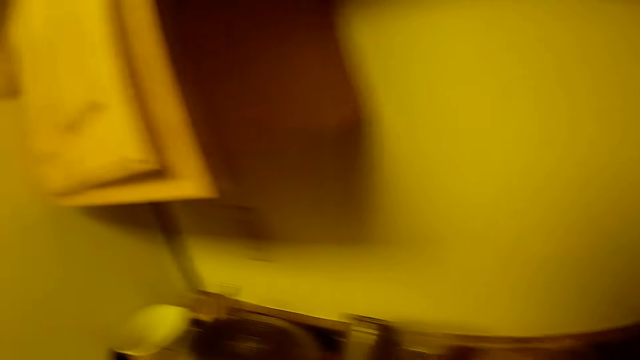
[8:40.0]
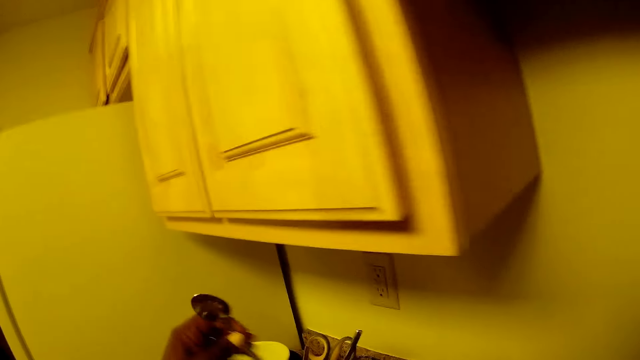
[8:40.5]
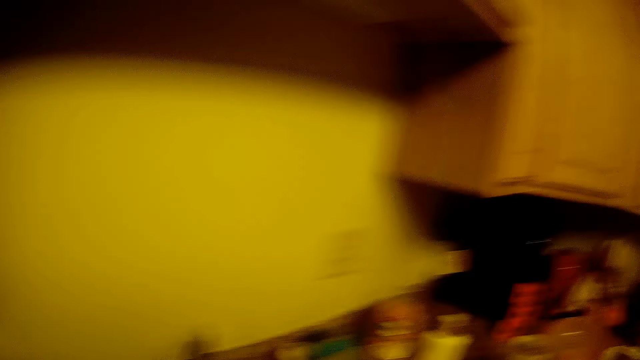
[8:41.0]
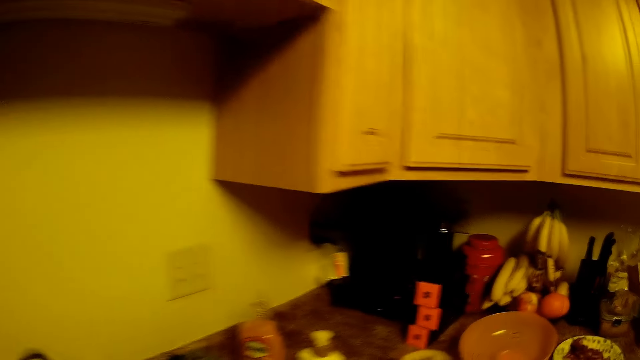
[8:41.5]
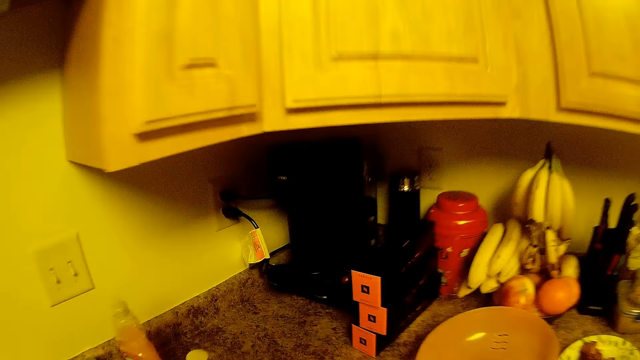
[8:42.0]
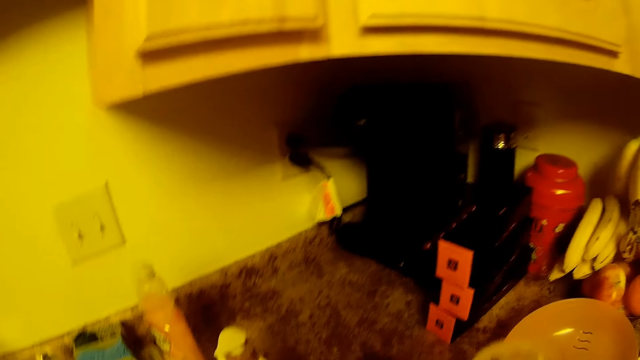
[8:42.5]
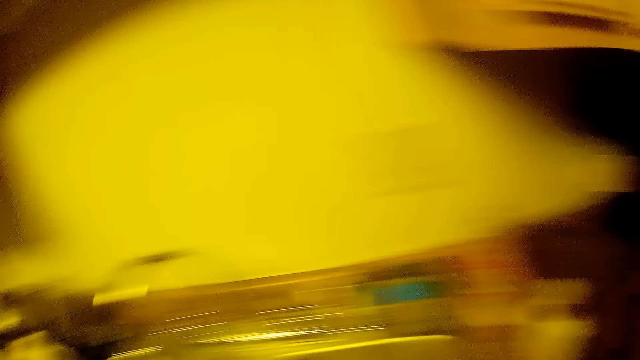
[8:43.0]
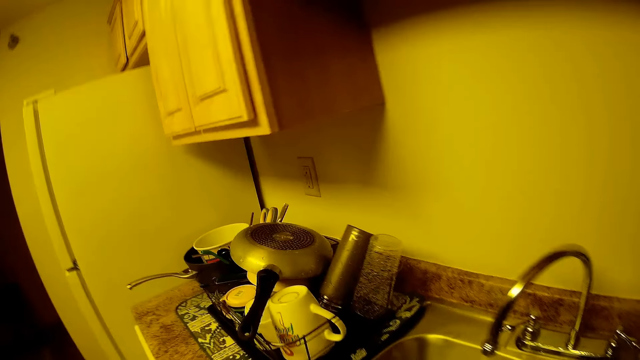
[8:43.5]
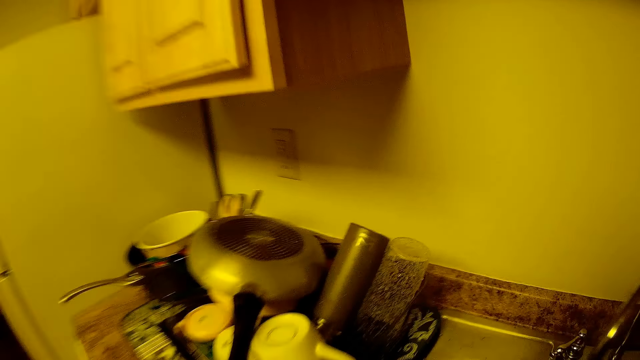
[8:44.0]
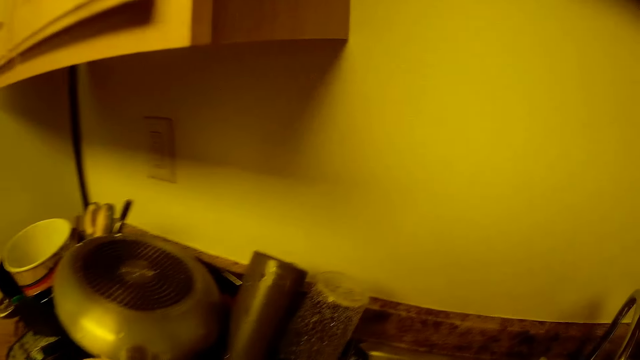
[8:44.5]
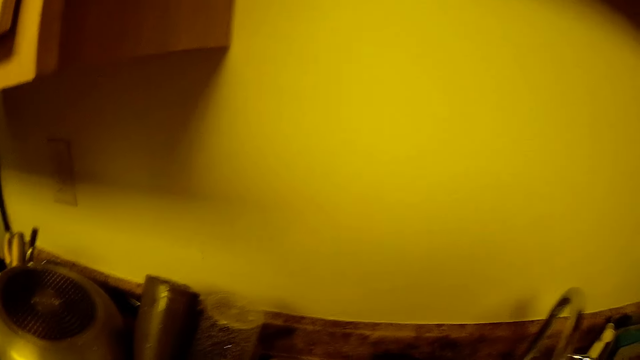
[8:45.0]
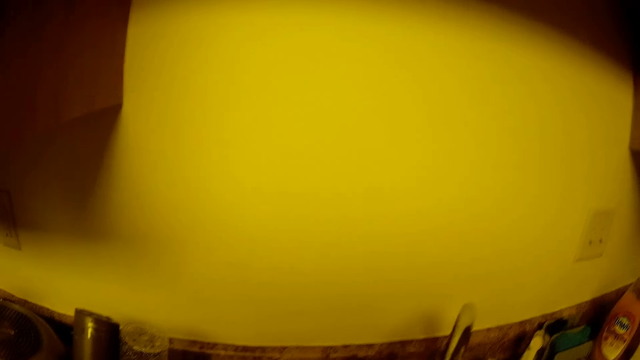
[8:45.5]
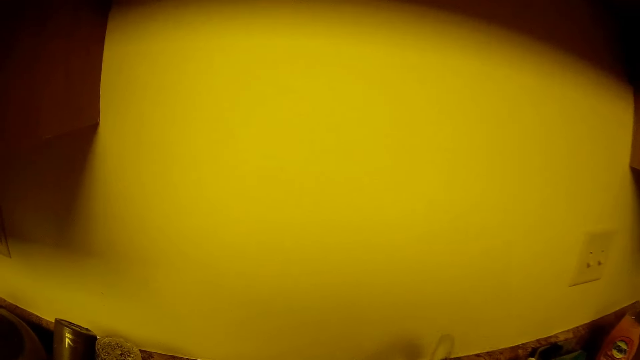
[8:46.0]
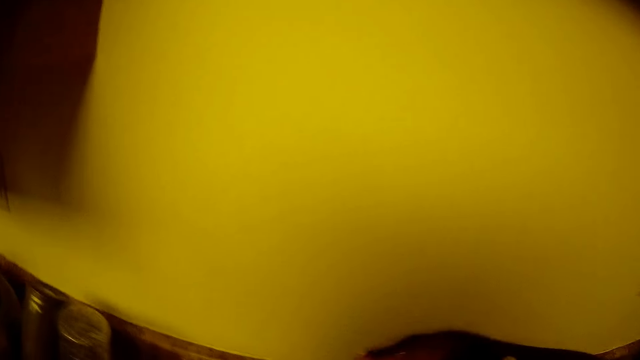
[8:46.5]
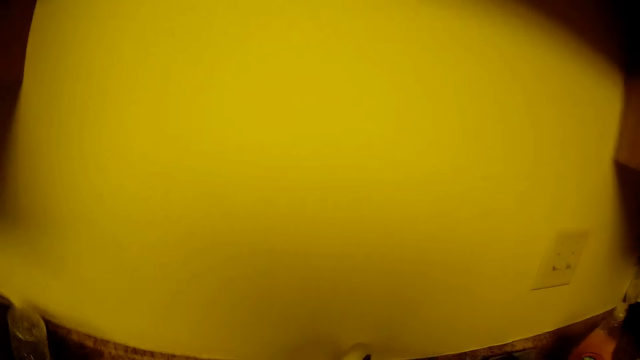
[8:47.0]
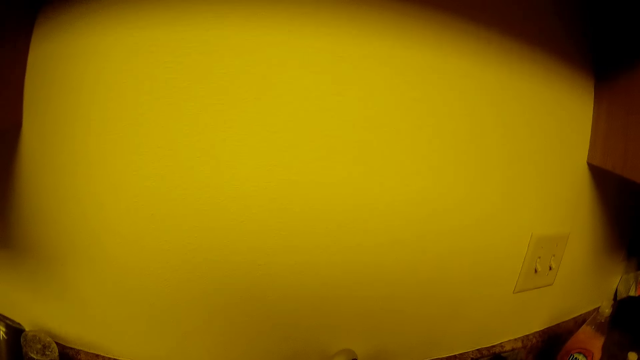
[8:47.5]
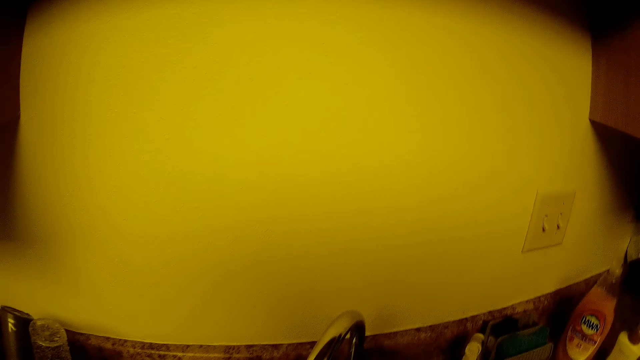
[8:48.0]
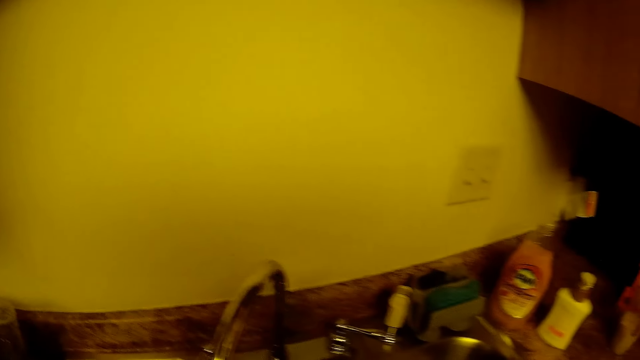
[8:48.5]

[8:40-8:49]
The camera wearer rinses utensils. She transfers a spoon from the sink into the plate rack with her left hand. She rinses the utensils. She places a cup on the slab with her right hand. She rinses the utensils. She cleans the sink with a napkin in both hands.

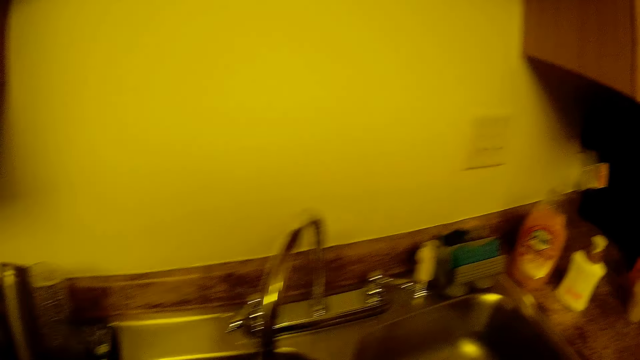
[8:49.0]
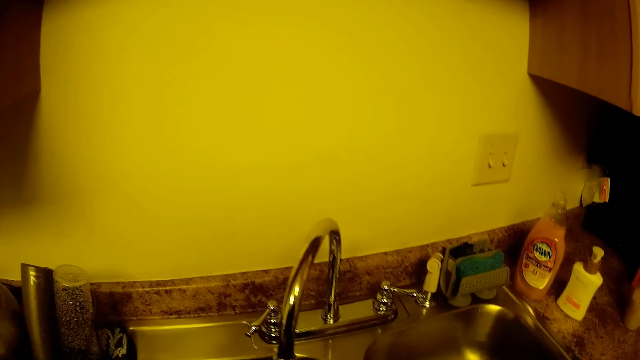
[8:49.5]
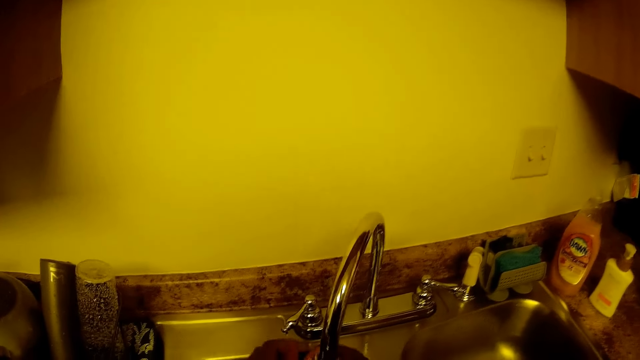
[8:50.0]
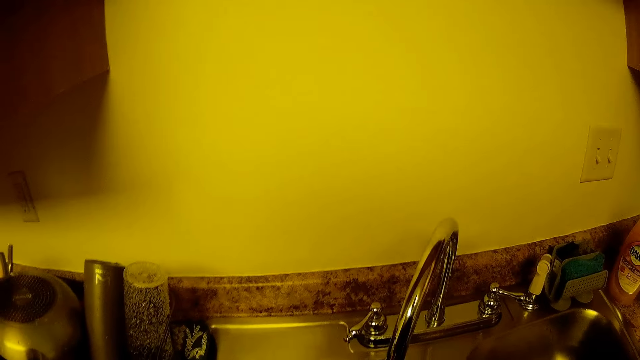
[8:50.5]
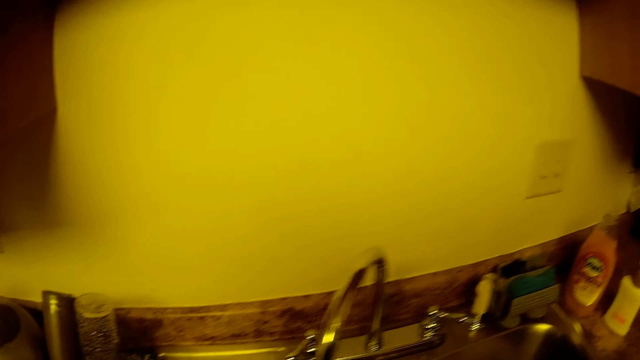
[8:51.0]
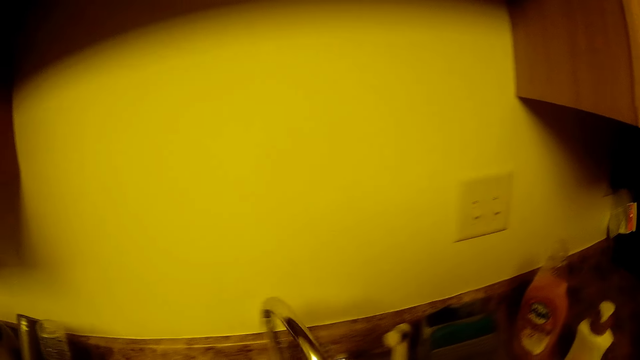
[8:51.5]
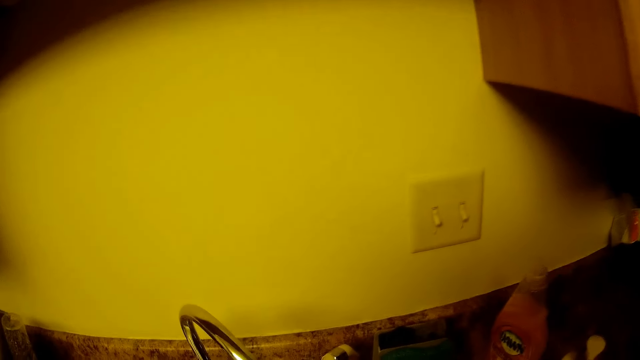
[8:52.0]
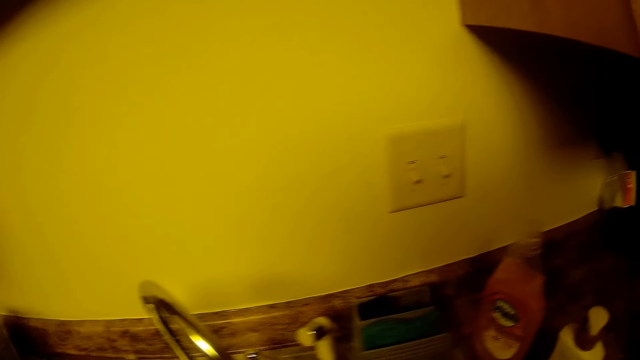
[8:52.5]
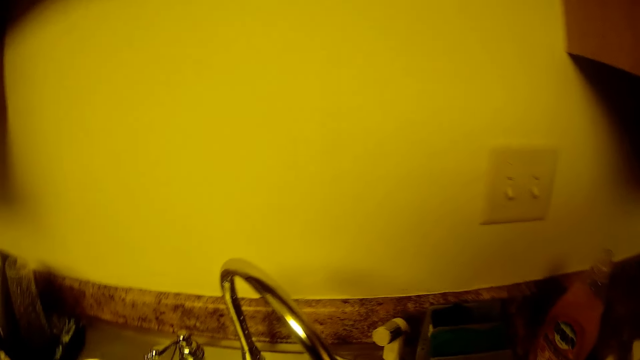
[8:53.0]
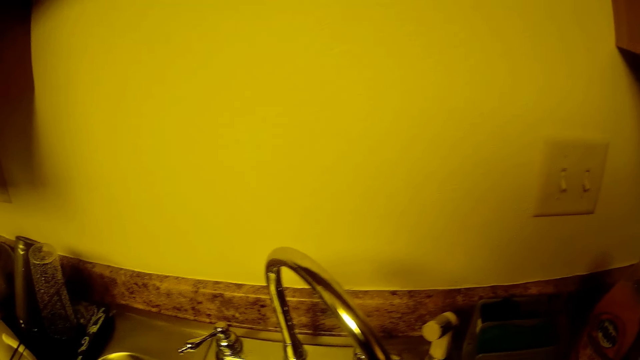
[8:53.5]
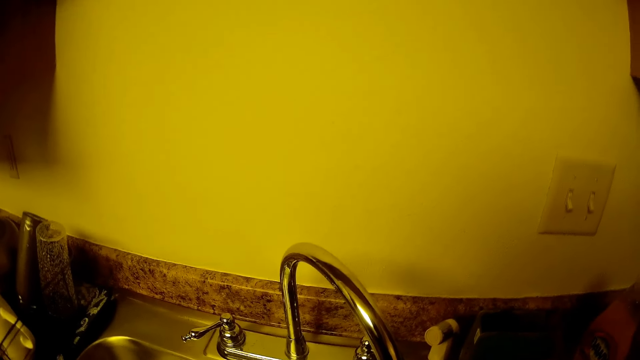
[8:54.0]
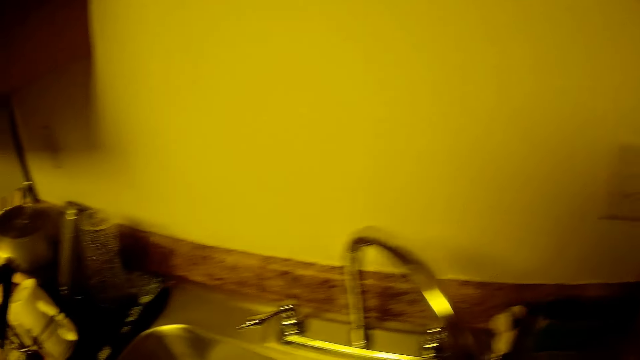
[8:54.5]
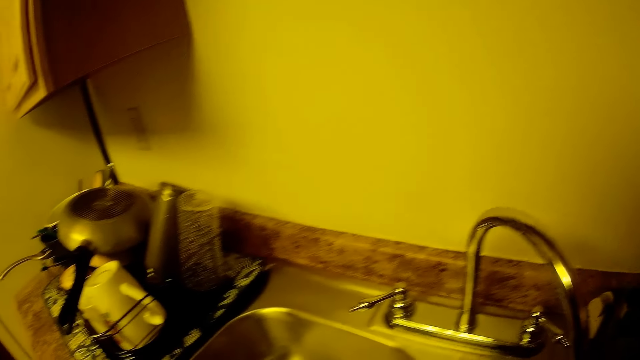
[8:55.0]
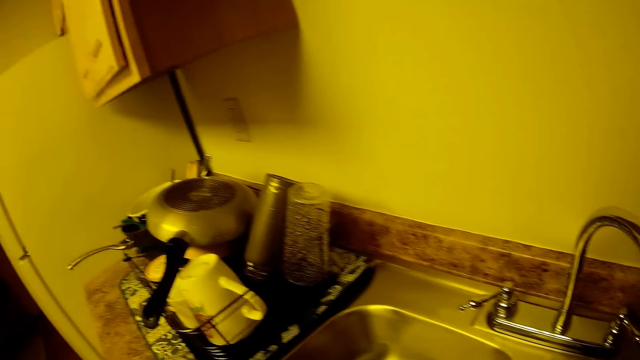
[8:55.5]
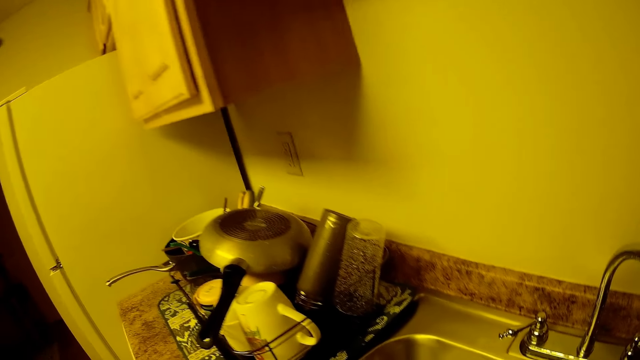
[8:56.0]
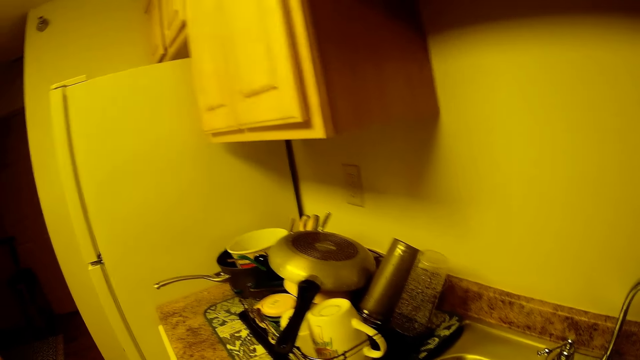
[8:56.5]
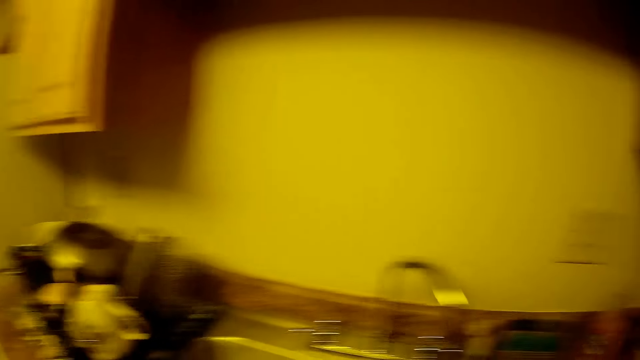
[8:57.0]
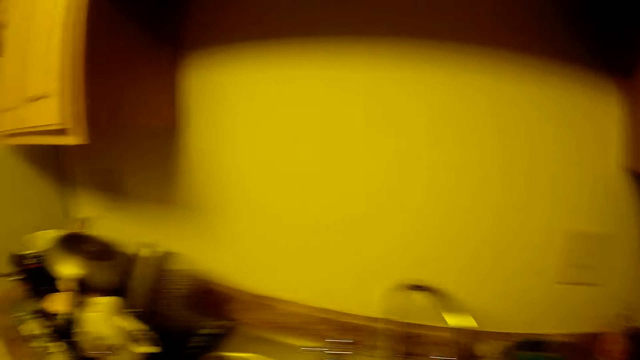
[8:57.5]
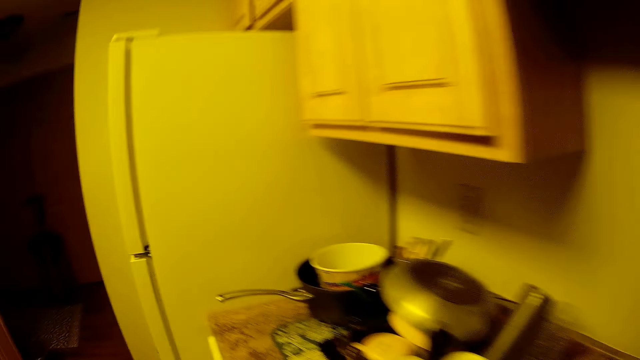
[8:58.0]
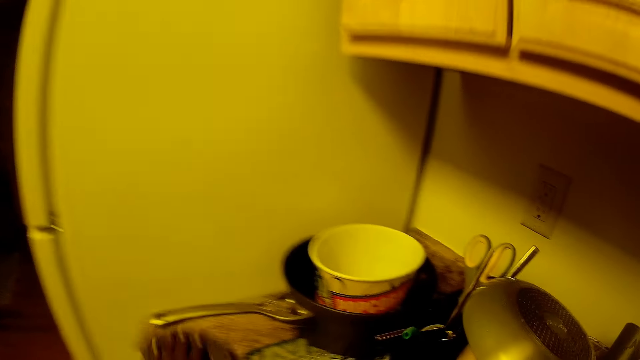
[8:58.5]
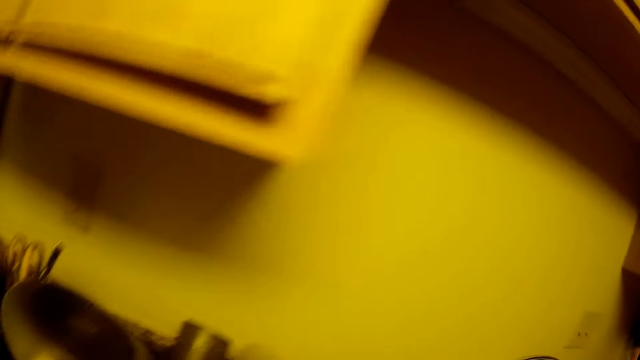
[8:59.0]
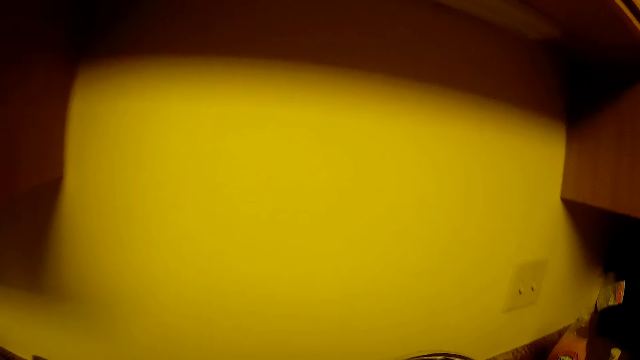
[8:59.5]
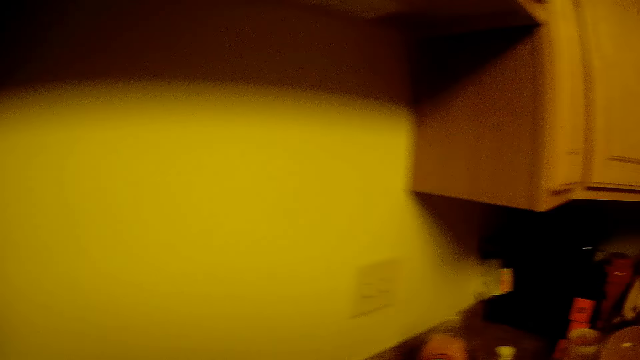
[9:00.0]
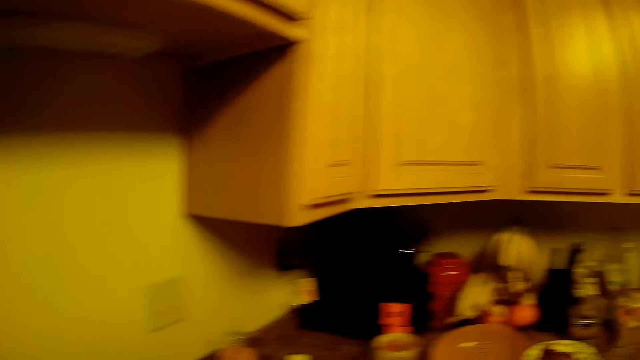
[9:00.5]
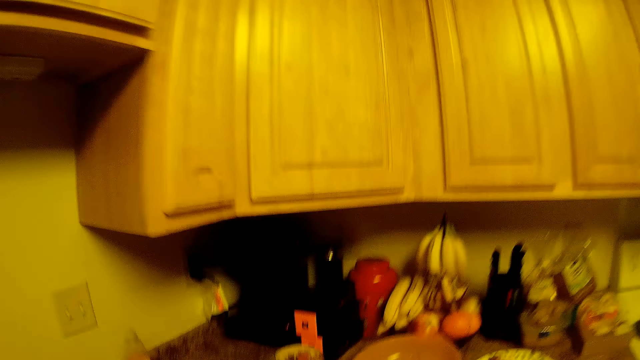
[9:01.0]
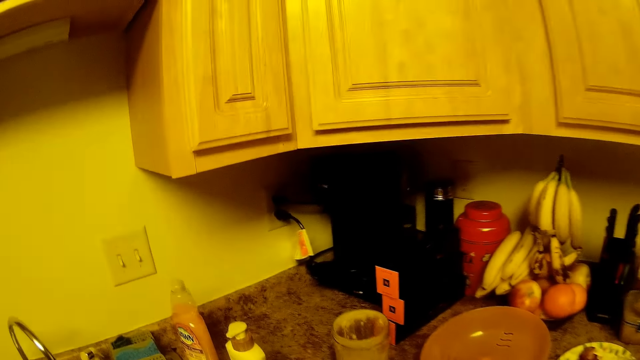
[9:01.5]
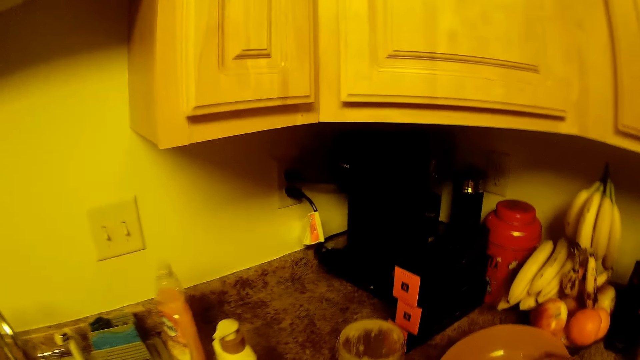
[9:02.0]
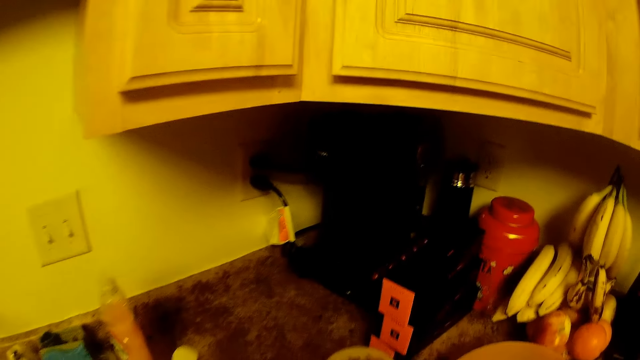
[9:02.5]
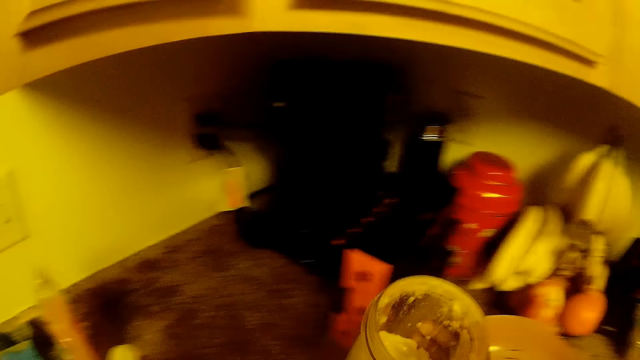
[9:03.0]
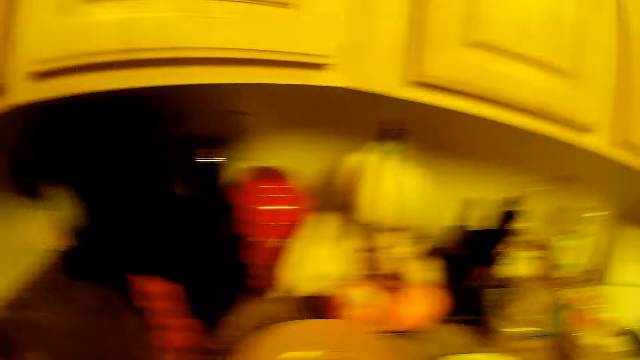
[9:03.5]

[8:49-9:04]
The camera wearer adjusts the tap with her left hand. She washes utensils. She moves around. She places a napkin on the slab with her left hand. She holds a cooking pan. She moves around. She picks up the cup from the slab with her right hand.
